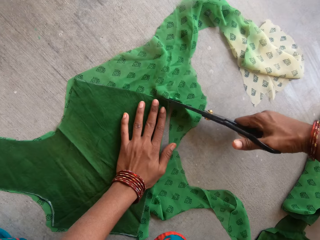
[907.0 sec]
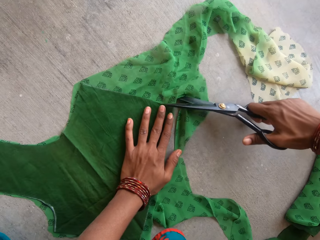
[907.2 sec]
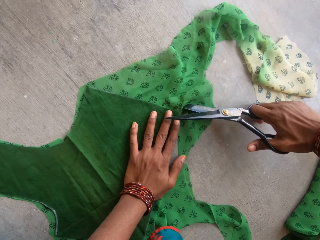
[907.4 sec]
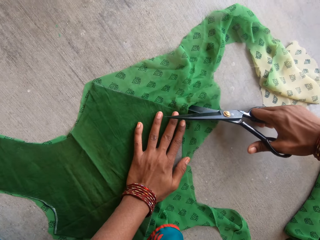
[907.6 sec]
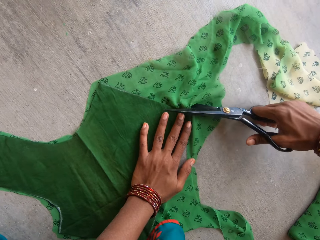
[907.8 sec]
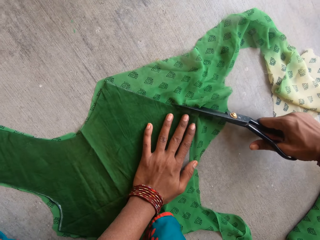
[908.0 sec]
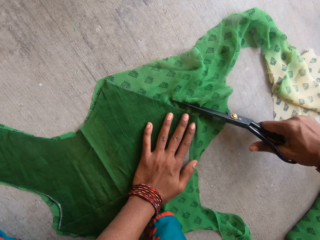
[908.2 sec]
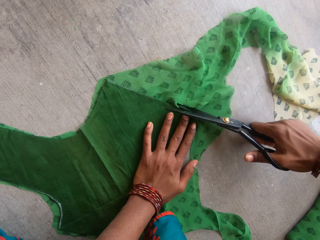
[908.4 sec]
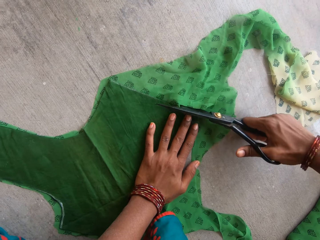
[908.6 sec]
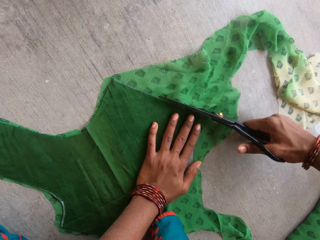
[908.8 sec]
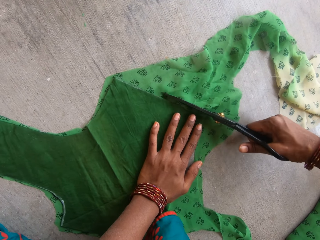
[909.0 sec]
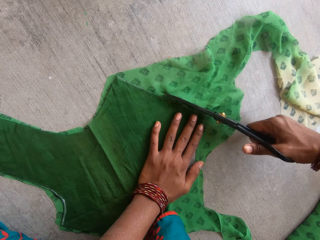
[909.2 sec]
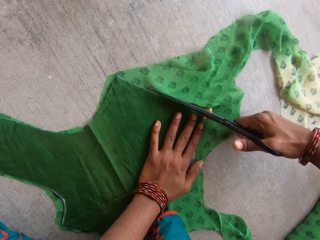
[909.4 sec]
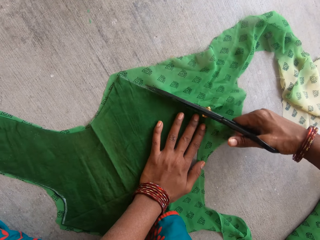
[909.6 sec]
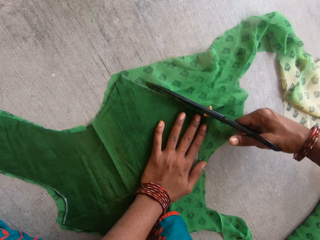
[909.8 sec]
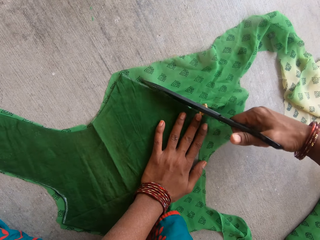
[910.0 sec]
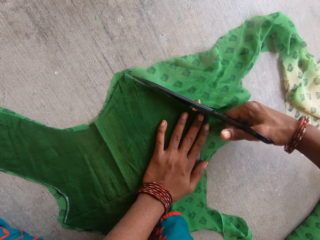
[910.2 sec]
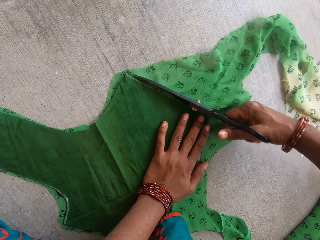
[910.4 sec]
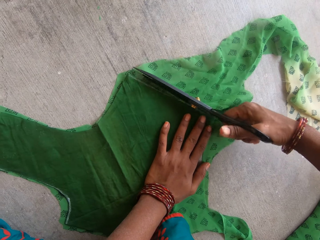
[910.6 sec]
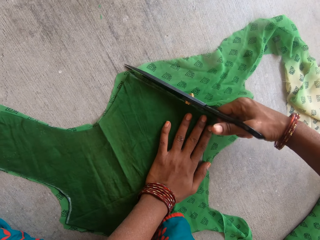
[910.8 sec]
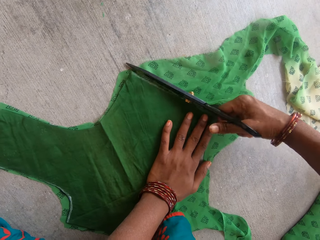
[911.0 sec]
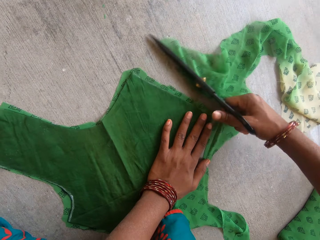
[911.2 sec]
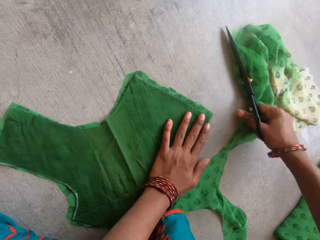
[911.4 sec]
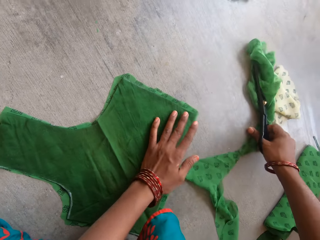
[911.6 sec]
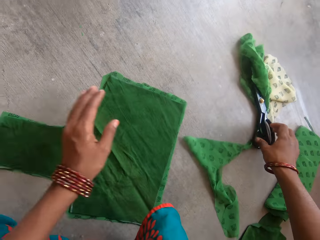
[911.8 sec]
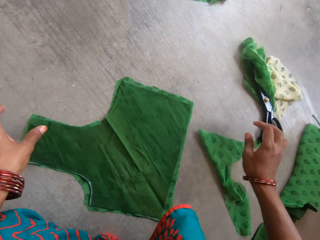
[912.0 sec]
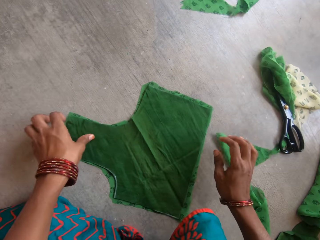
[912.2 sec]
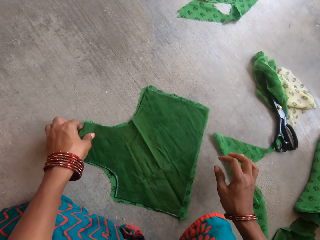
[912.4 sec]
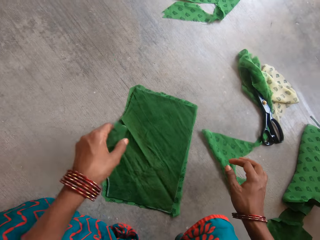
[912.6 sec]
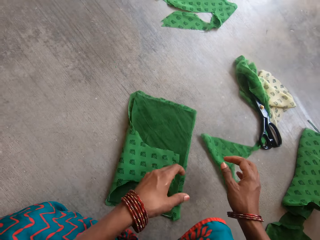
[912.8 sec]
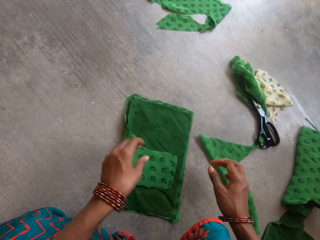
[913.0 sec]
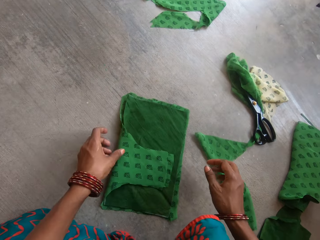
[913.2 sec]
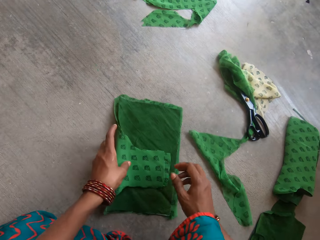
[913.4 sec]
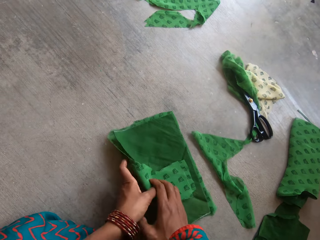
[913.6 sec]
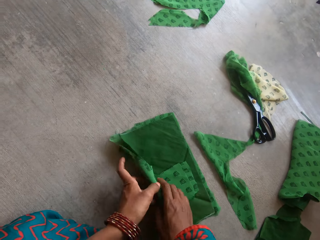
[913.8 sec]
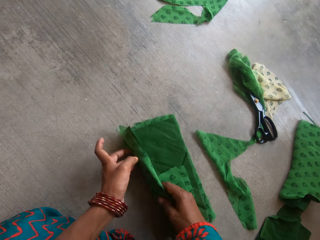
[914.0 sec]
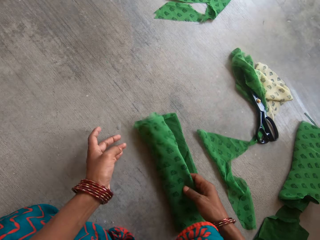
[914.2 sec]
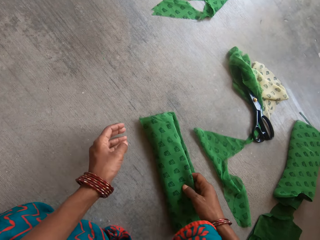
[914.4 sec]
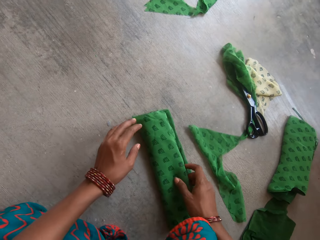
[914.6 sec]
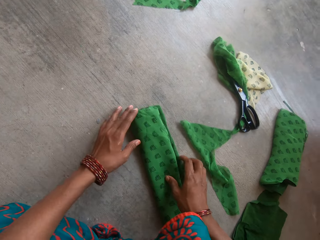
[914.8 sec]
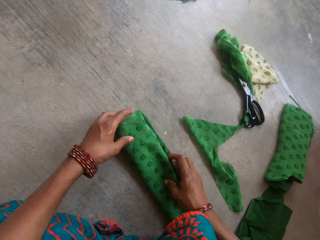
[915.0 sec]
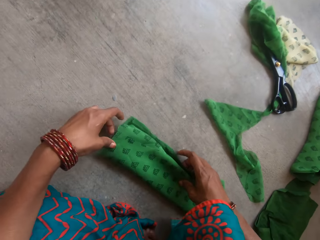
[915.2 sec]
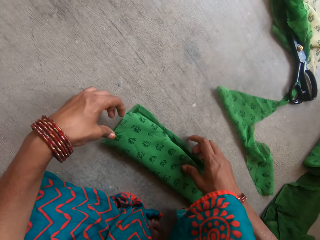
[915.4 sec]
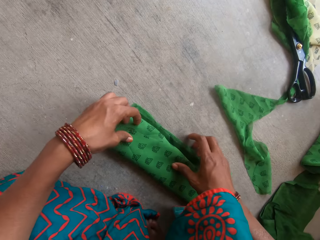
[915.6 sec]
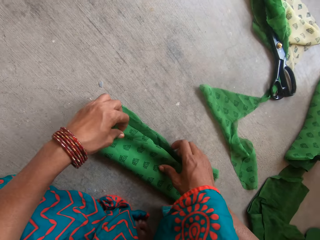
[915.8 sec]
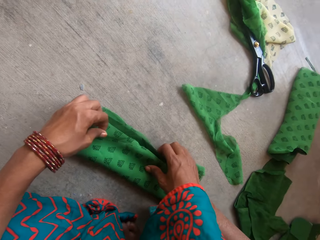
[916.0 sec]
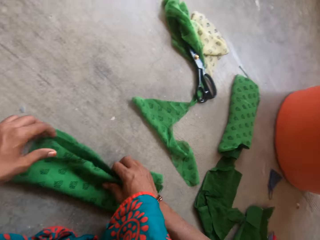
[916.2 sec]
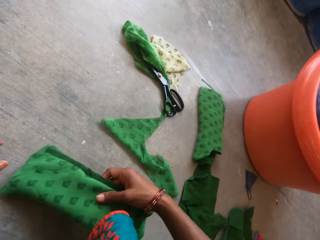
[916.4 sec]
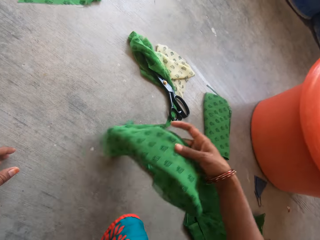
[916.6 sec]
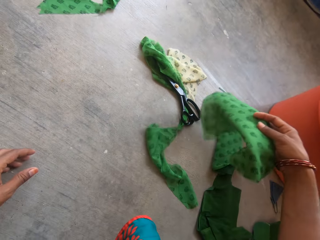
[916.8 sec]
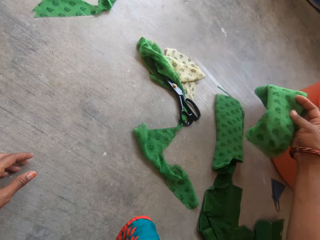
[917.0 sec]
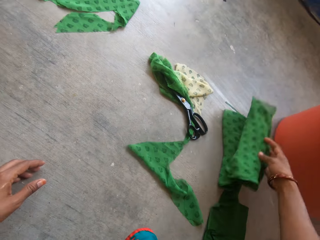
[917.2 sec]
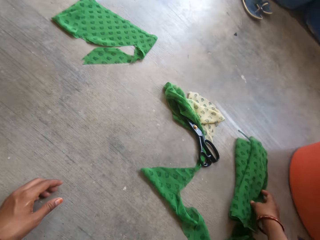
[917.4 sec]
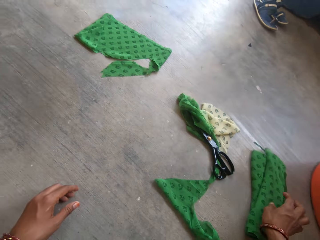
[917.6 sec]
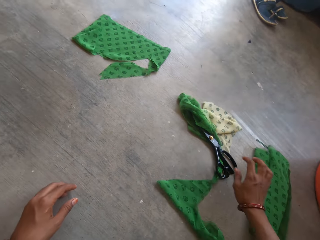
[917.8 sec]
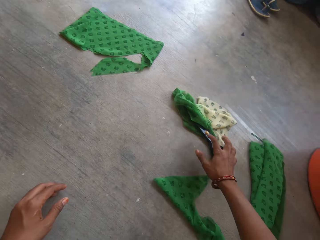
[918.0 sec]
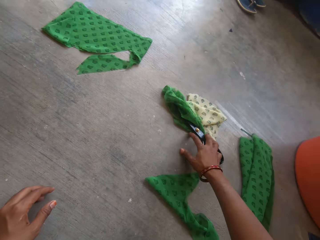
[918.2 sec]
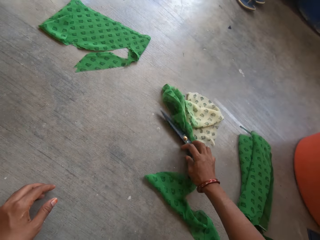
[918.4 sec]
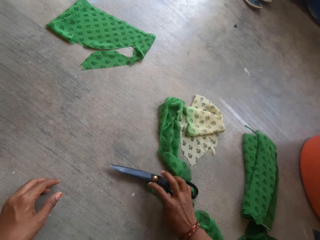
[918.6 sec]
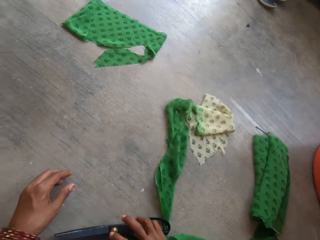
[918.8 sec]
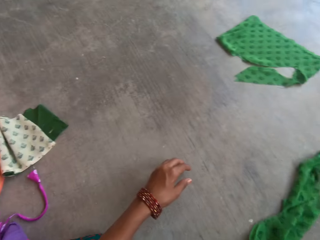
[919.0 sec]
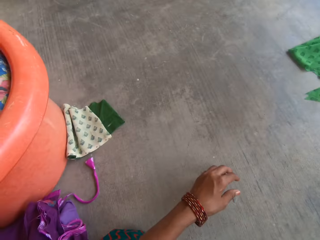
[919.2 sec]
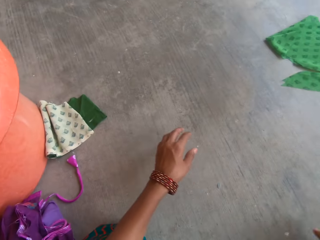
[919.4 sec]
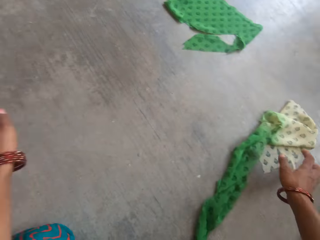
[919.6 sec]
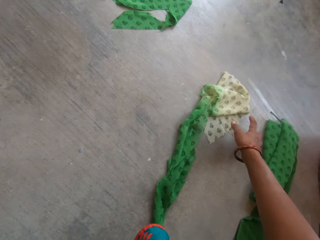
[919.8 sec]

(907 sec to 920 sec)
The camera wearer puts the pair of scissors on the floor. She folds the fabric pattern and the cut-out portion of the piece of fabric, or the pieces of cloth, together with her hands. She picks up the pieces of cloth on the floor. She moves the folded fabric pattern and cut-out portion of the piece of fabric on the floor with her right hand. She puts the pieces of cloth on the floor. She picks up the pieces of cloth on the floor. She moves the pair of scissors on the floor with her right hand.

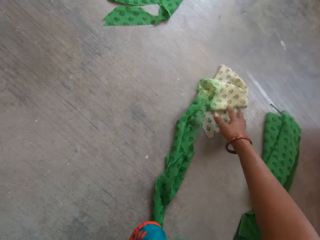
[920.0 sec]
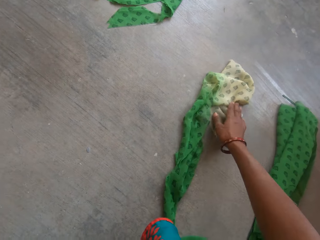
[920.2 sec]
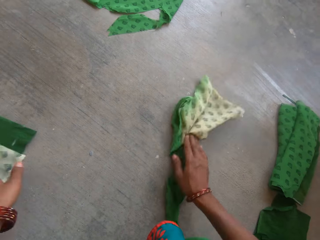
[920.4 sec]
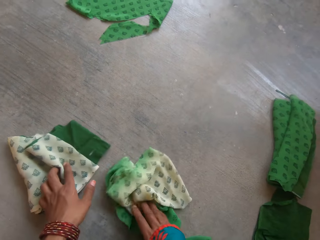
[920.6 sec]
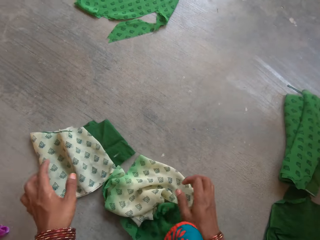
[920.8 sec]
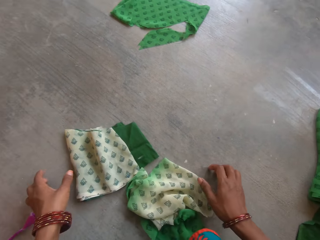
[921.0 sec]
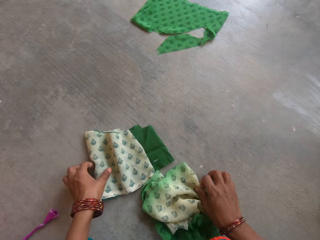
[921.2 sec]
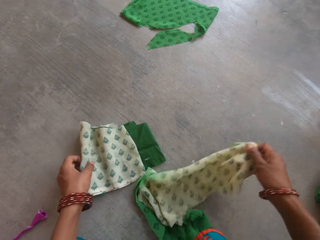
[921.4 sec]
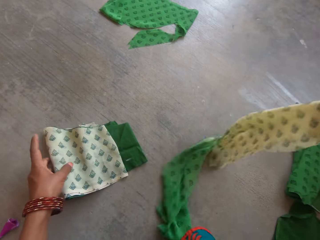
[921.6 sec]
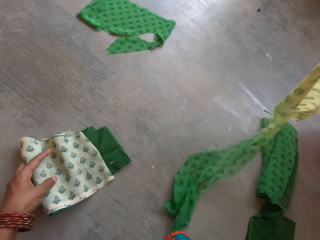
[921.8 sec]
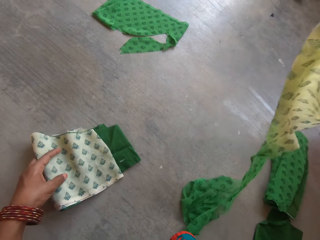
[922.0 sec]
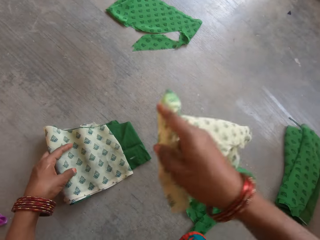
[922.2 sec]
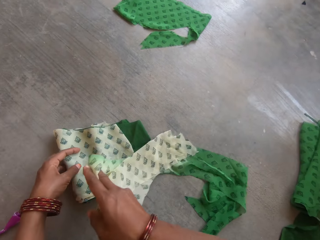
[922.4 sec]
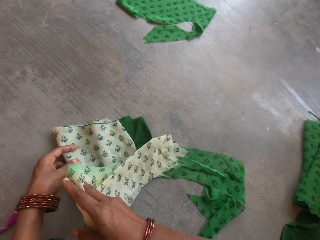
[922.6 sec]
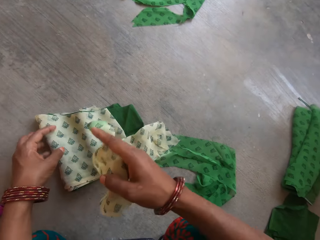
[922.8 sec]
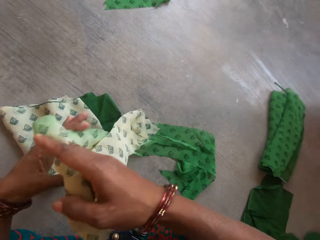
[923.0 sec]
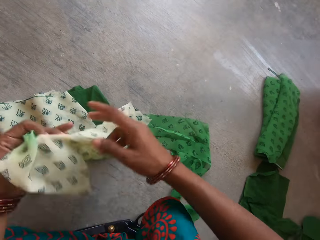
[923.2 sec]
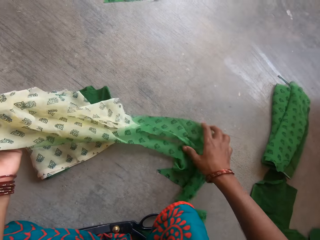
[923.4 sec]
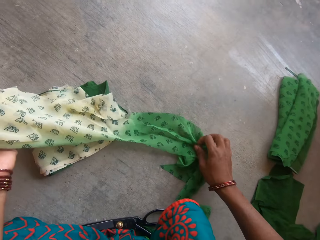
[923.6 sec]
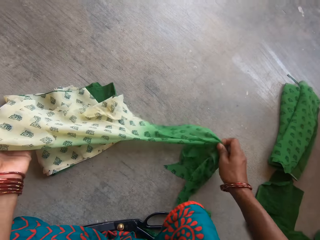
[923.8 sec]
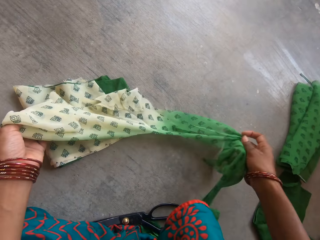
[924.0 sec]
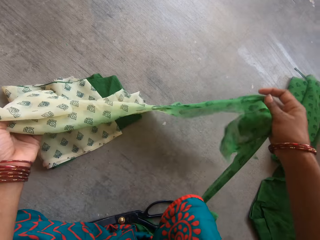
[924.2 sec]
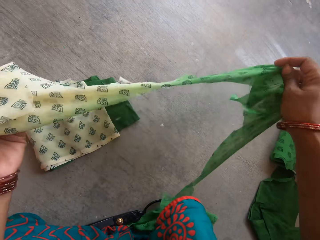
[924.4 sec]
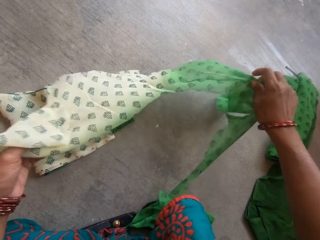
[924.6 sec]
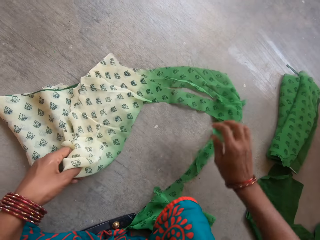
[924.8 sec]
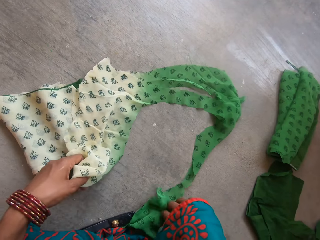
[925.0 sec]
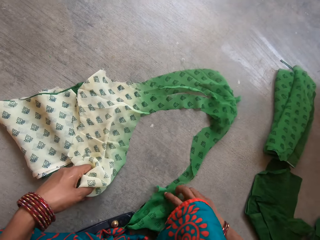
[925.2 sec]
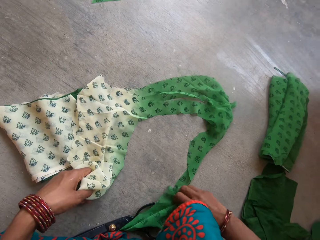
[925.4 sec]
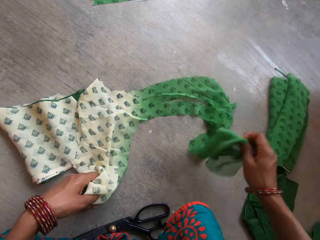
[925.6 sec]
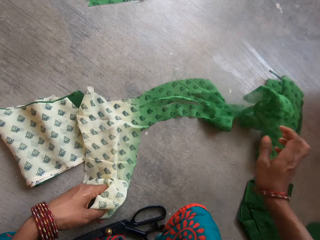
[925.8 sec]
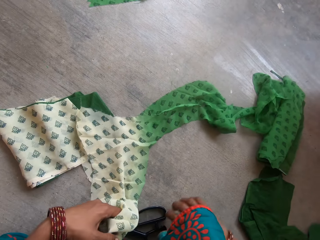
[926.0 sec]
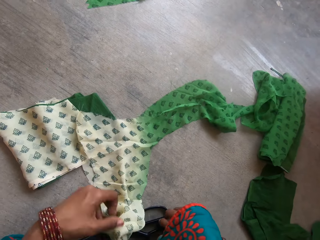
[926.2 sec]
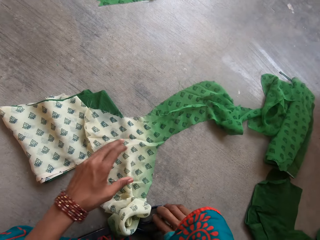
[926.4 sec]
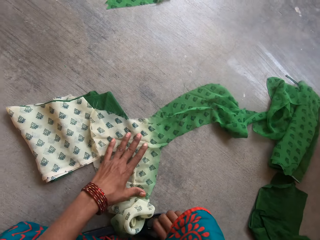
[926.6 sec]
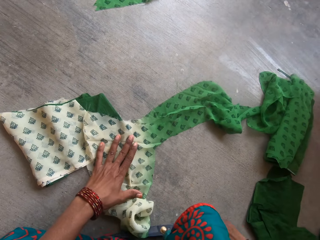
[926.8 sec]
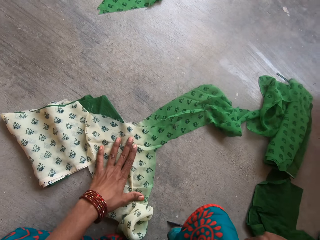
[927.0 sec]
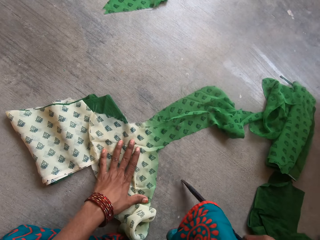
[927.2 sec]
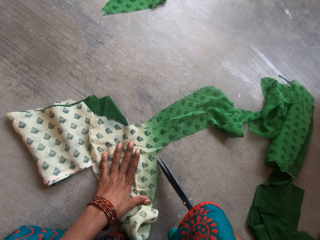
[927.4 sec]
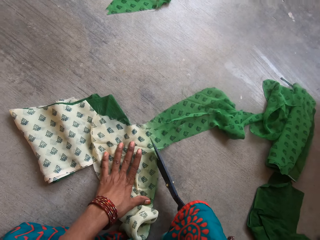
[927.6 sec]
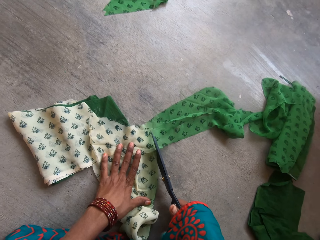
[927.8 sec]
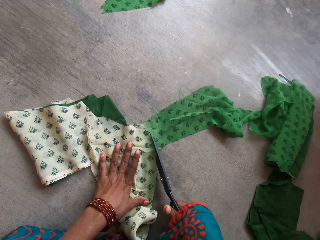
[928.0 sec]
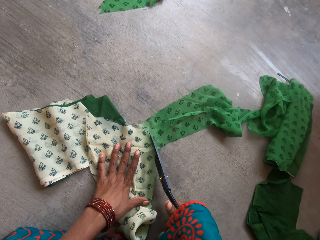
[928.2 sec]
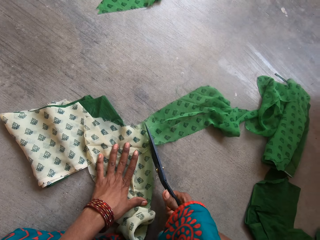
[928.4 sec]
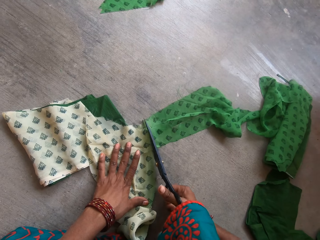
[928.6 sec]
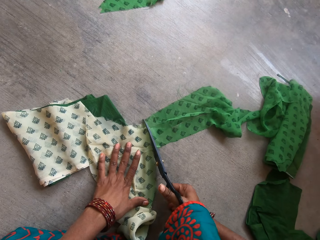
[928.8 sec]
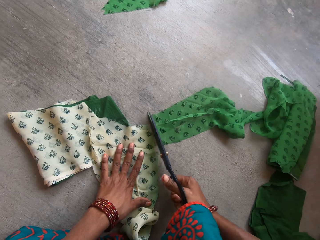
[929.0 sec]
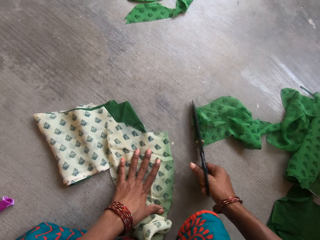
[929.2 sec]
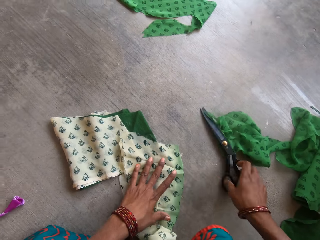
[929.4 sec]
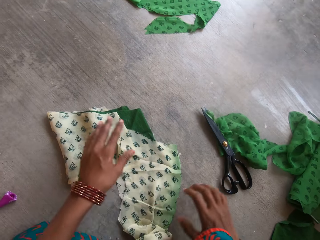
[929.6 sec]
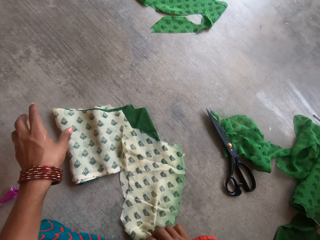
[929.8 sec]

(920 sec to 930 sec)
The camera wearer moves another folded fabric pattern and cut-out portion of the piece of fabric on the floor with her left hand. She moves another piece of fabric on the floor with her right hand. She picks up the pair of scissors on the floor. She picks up the pair of scissors from the floor with her right hand. She cuts off a small portion from the piece of fabric with the pair of scissors in her right hand. She drops the pair of scissors on the floor with her right hand.
